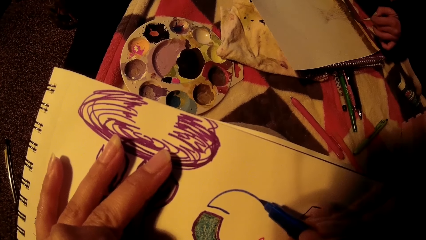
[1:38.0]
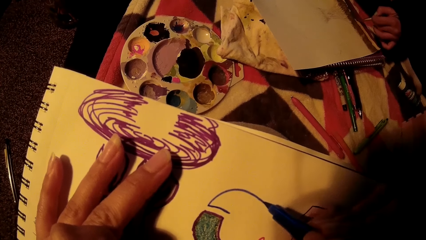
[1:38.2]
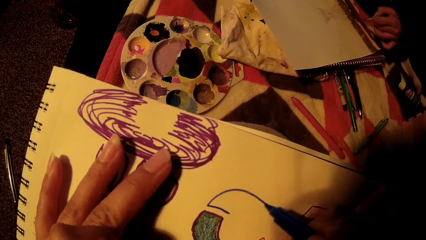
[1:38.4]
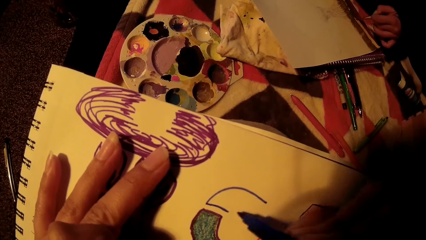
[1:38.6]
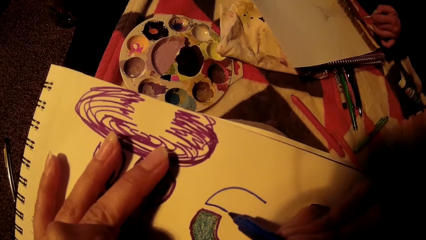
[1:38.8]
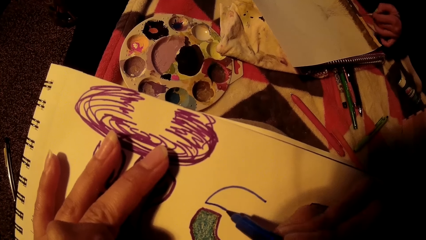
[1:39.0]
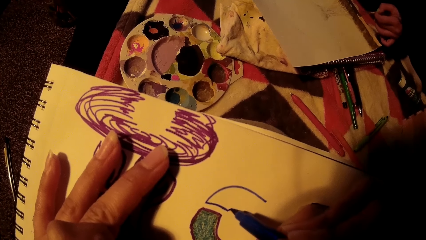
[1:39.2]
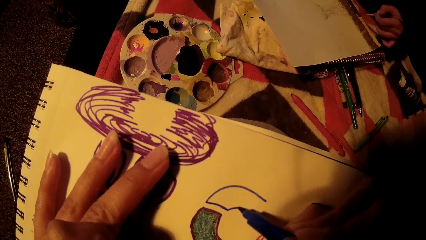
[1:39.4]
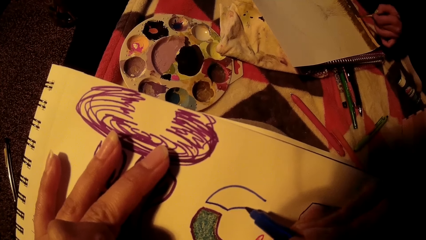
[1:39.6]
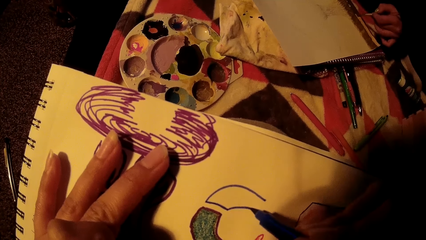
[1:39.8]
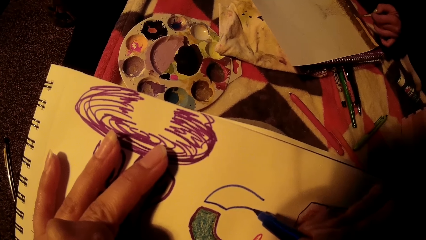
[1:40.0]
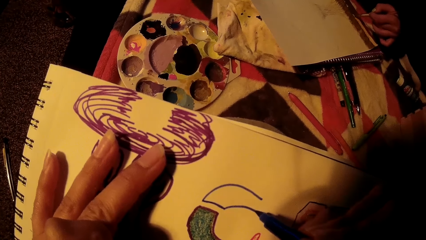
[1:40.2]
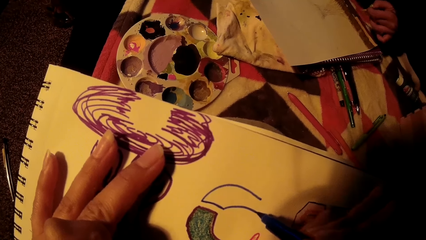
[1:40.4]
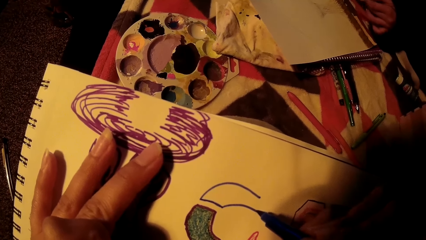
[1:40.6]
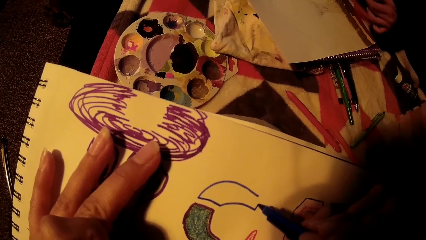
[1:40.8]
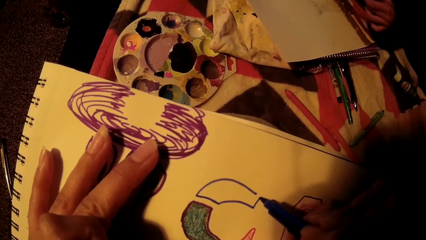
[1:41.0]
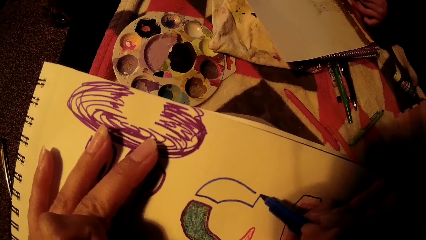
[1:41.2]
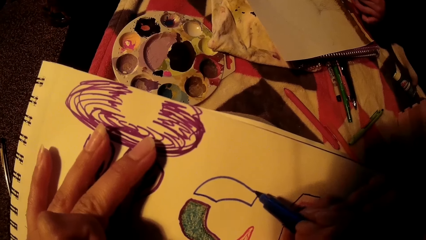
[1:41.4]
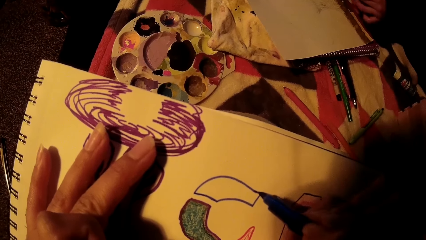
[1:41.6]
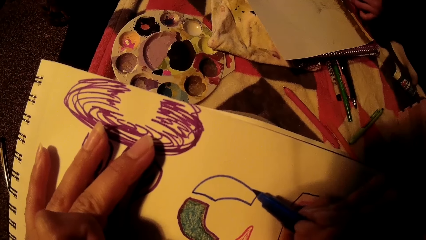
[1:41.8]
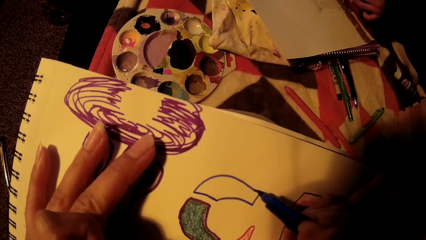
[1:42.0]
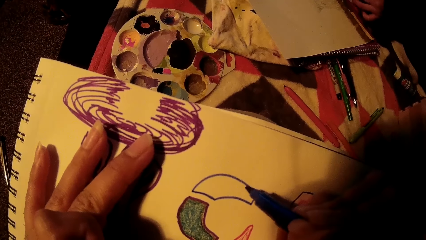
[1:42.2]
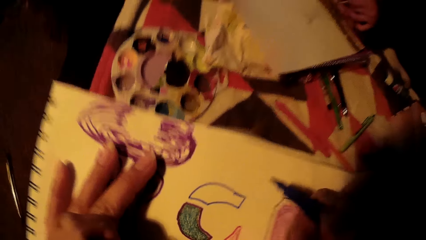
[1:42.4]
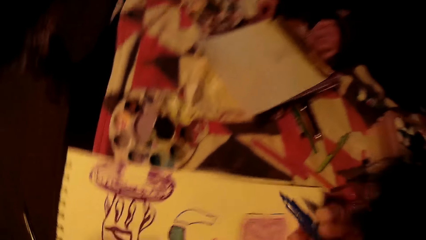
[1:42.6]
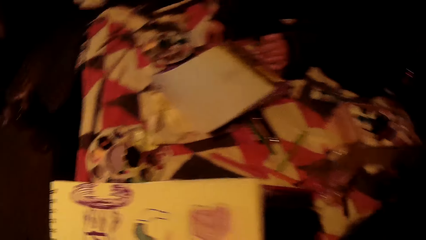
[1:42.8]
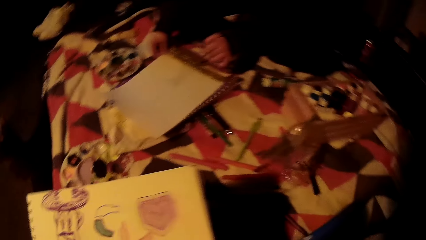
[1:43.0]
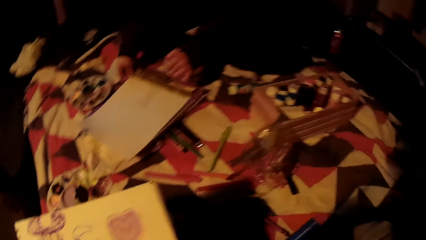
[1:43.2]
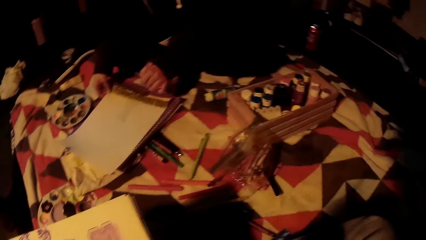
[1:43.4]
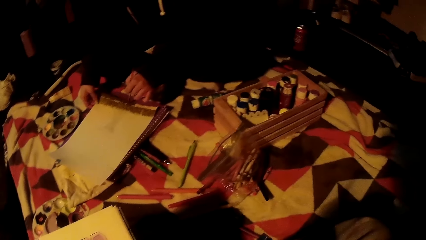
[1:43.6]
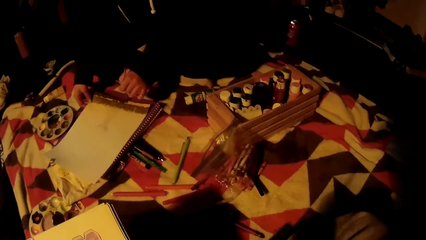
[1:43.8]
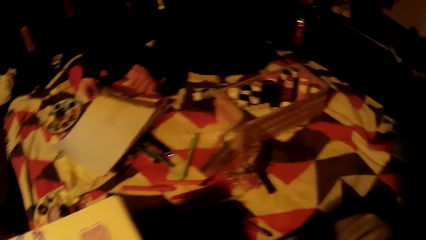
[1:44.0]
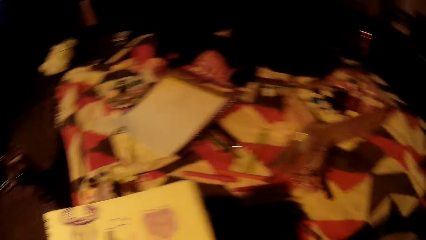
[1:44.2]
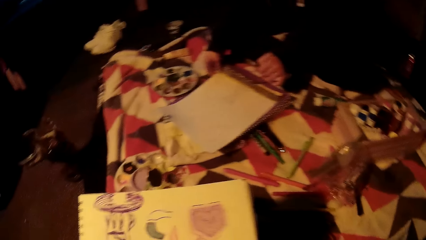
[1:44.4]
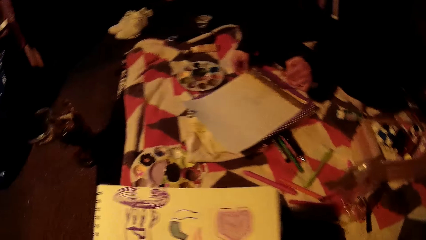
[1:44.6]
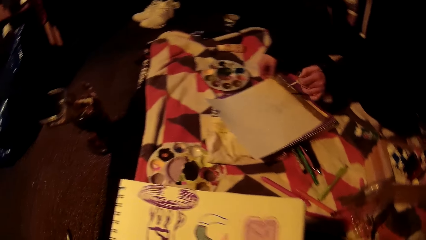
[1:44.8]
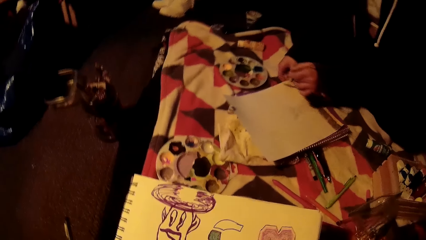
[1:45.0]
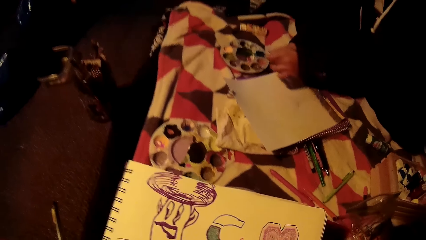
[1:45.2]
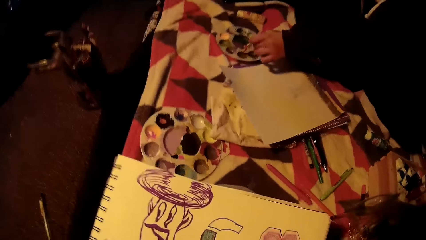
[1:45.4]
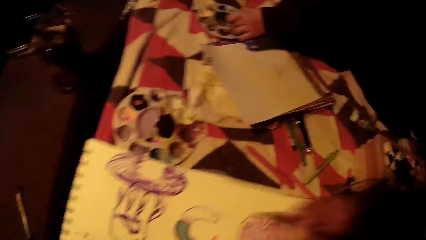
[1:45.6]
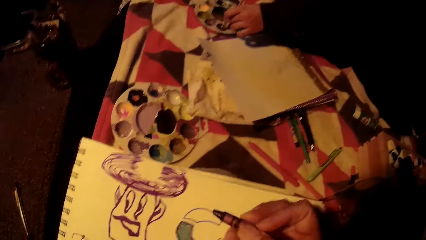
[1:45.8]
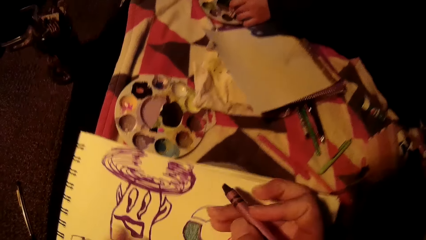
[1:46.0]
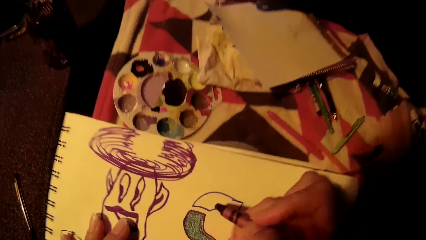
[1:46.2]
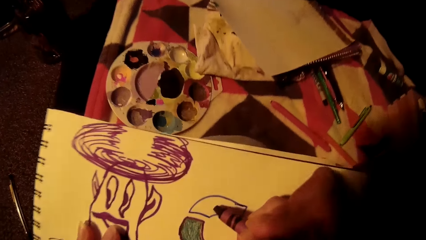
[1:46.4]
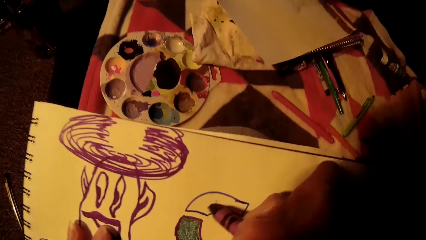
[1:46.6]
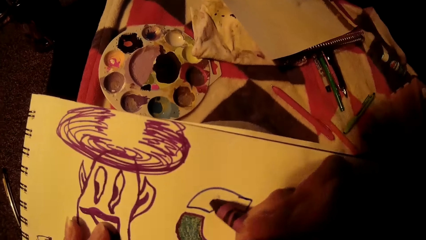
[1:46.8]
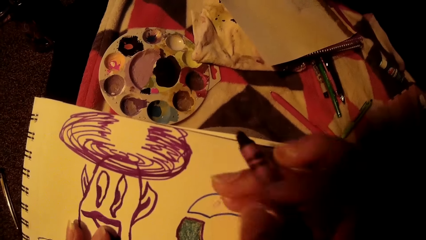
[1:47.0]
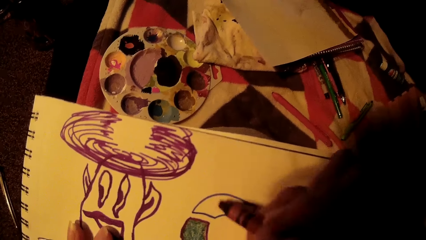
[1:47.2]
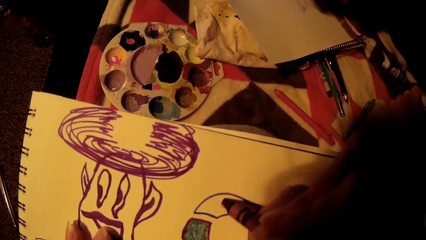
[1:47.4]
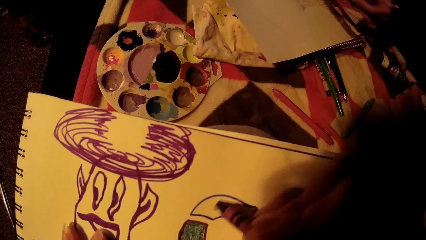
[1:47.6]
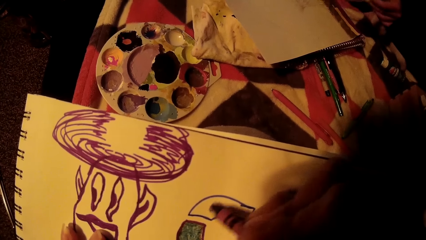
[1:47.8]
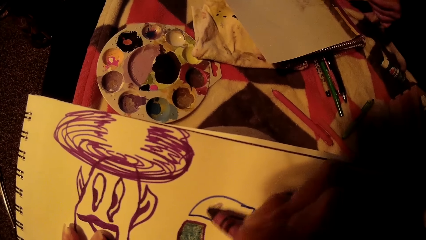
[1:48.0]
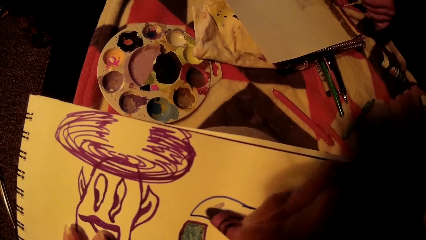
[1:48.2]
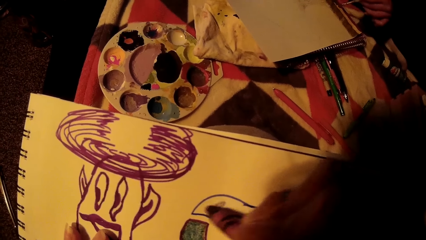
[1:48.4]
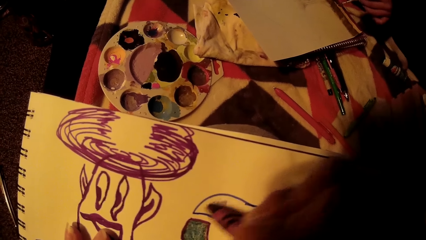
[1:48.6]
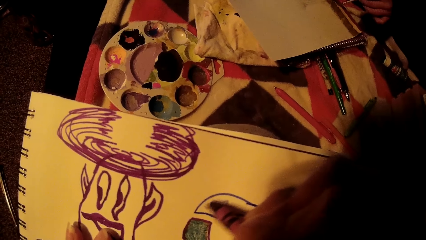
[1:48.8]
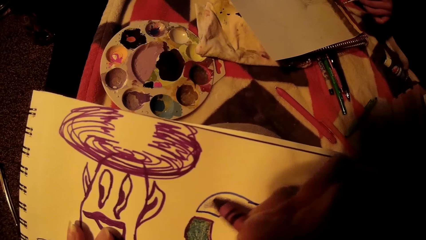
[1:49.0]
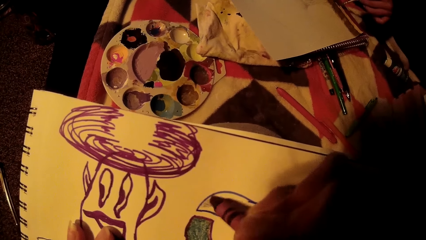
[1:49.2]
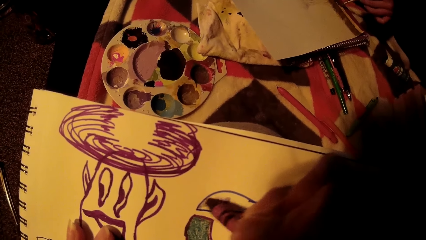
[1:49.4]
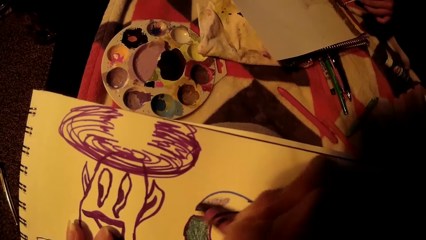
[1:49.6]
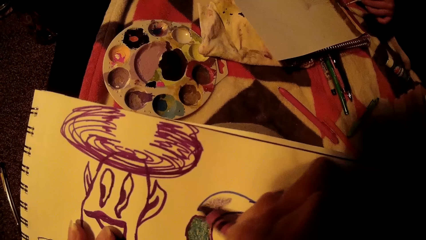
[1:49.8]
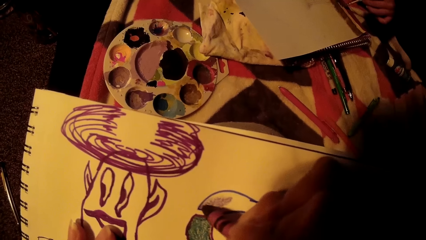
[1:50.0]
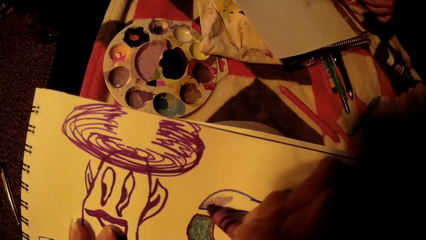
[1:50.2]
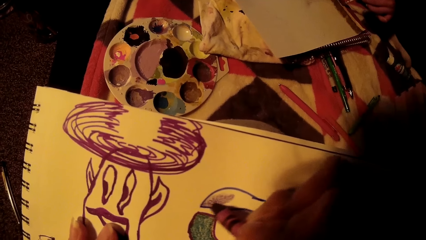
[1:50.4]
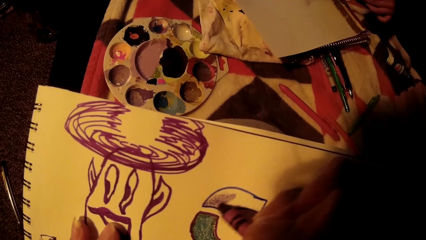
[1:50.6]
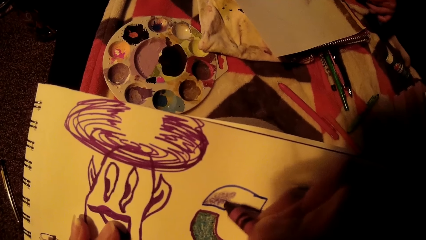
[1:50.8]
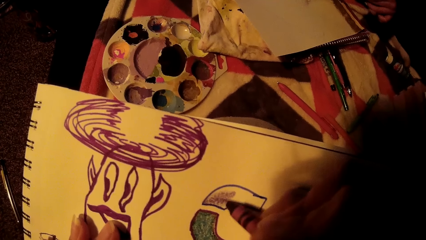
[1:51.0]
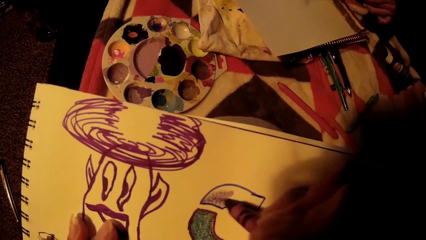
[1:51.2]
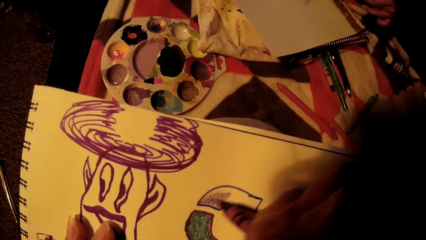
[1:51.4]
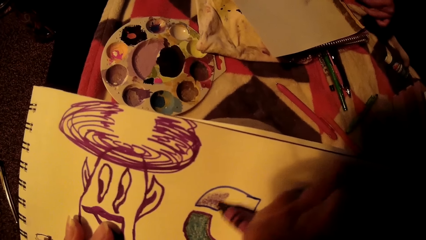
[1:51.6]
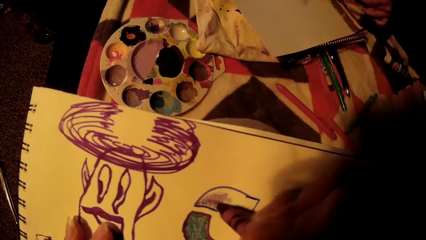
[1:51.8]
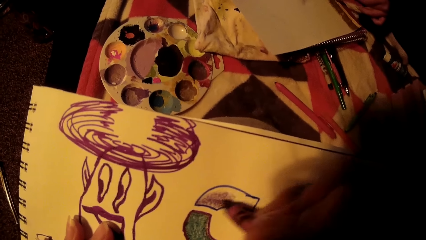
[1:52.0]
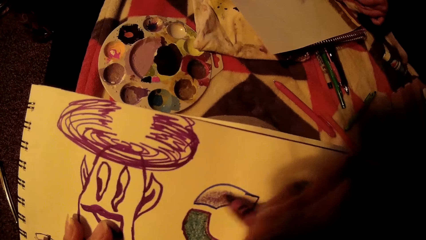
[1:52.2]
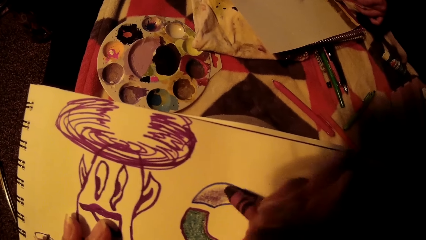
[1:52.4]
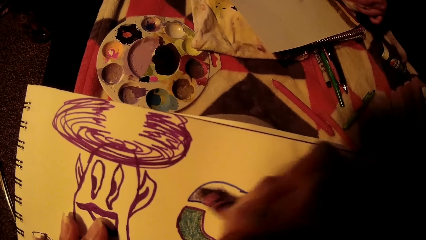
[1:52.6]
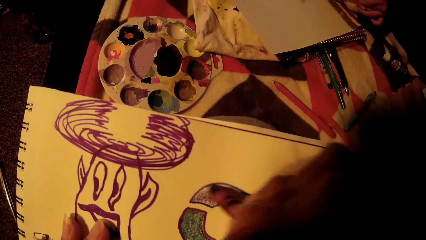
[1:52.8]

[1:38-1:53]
The camera wearer picks a crayon from the bed with her right hand. The woman puts the brush in the paint again. The camera wearer draws on the drawing book with the crayon in her right hand. She colors the drawings on the book.
